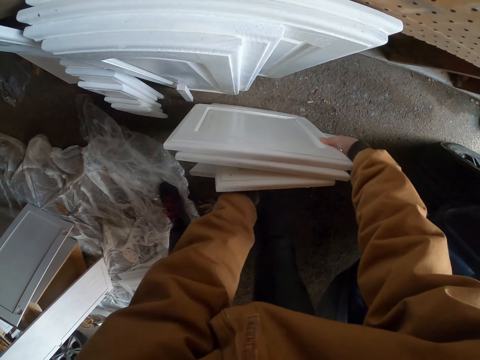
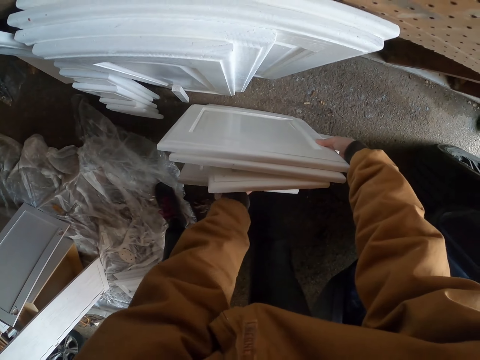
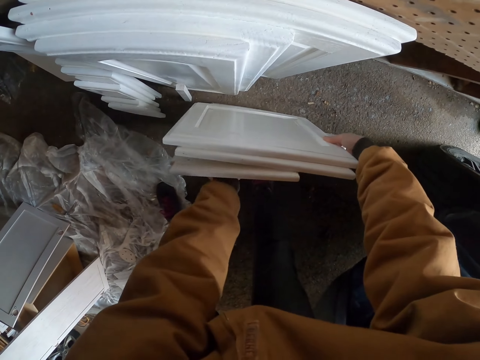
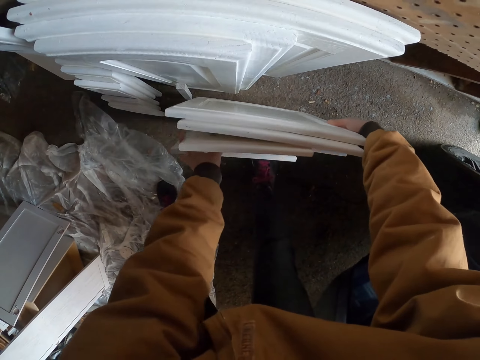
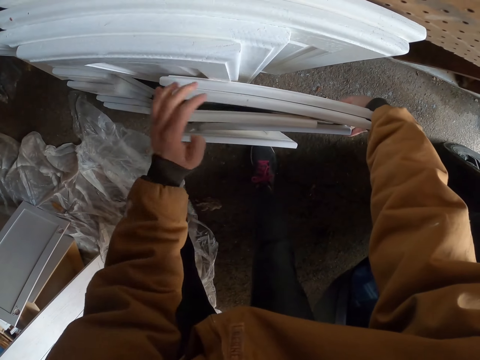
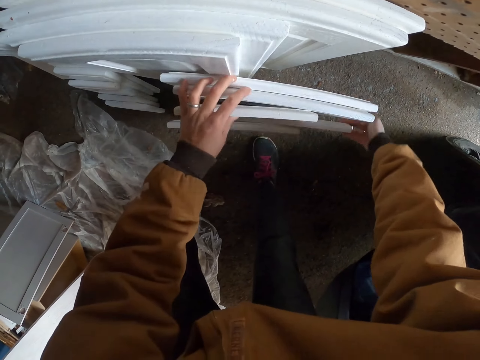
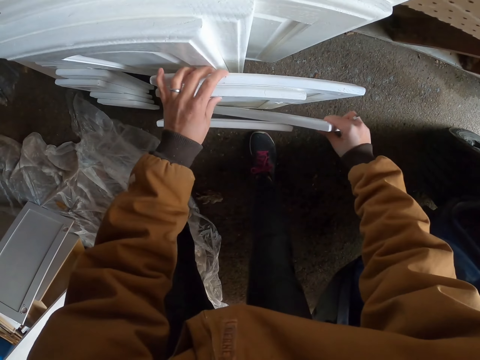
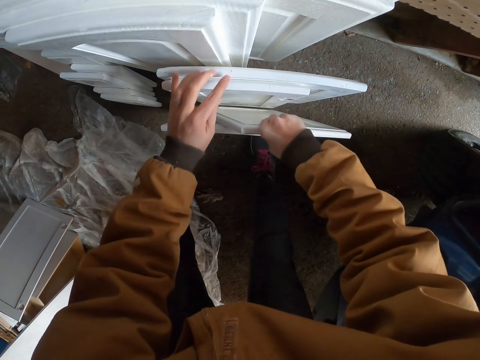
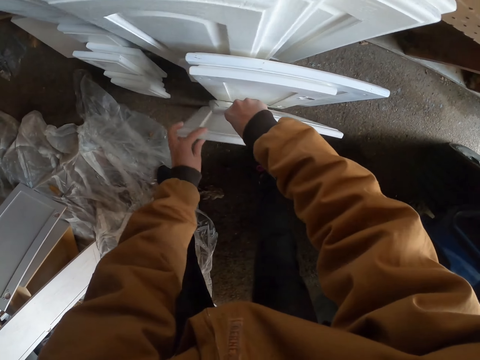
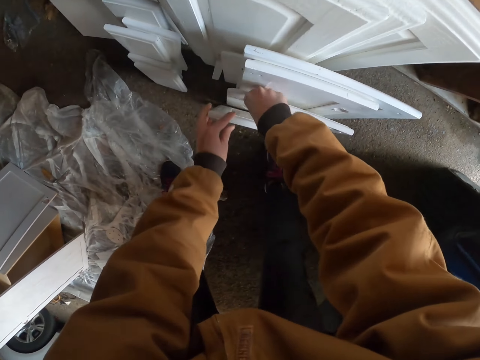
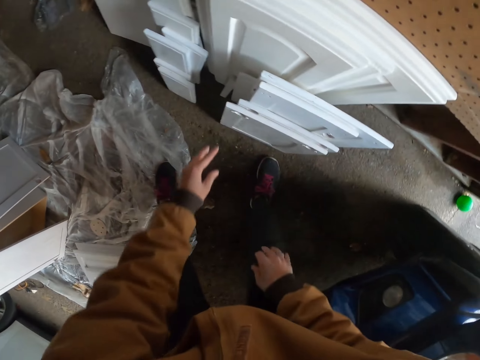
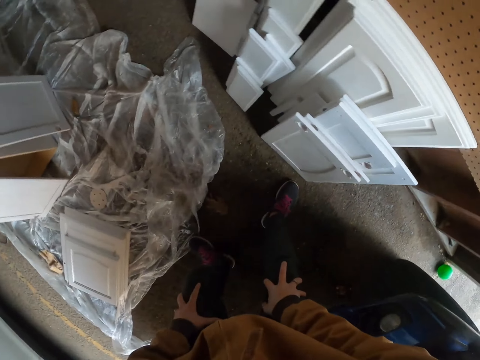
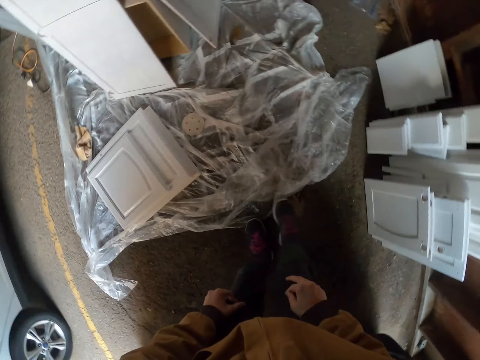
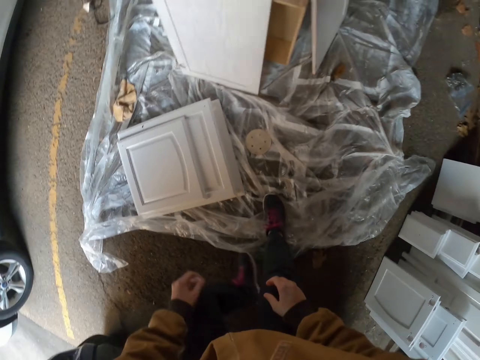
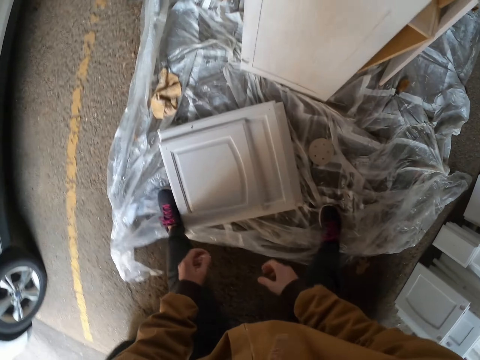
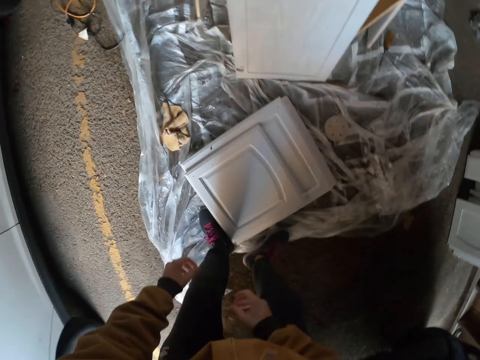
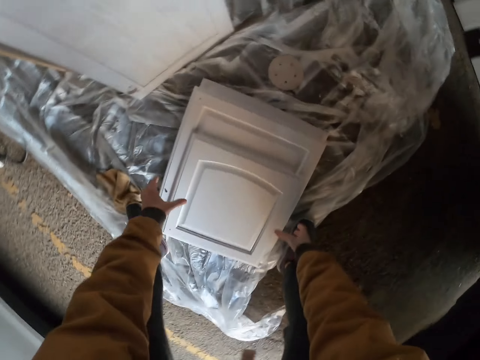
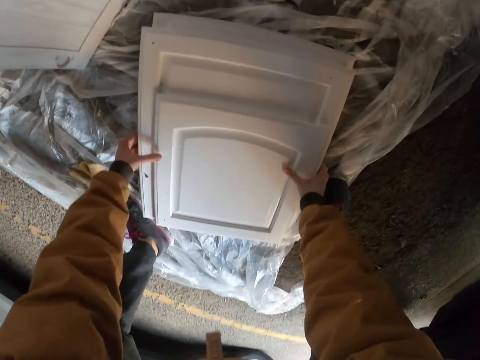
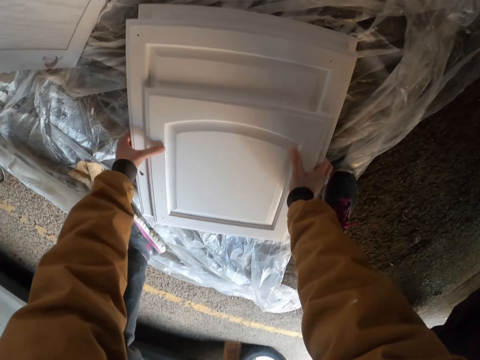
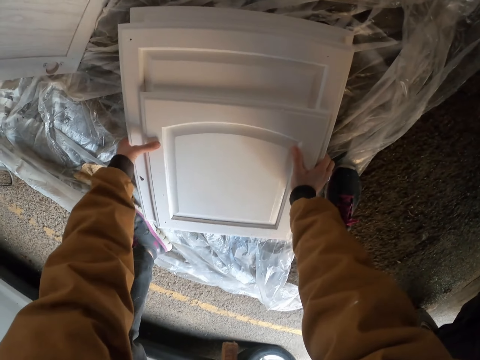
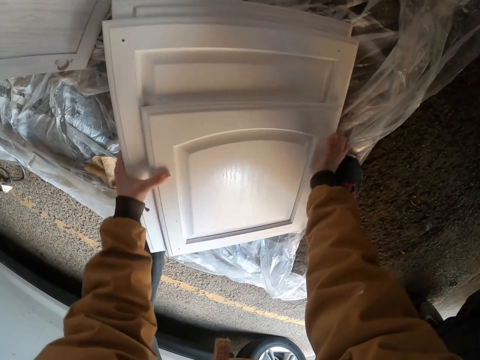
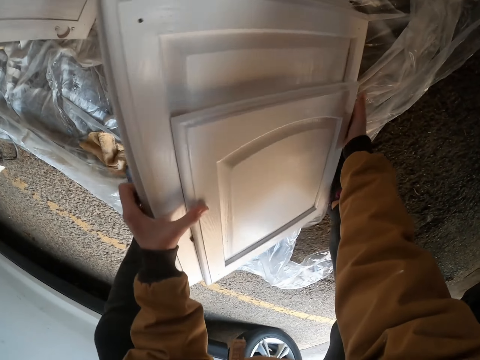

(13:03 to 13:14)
The camera wearer puts a cabinet panel down. They place doors on other doors. They align the doors. They slant the cabinet panels. They walk in the room. They turn around. They pick up the cabinet panels.

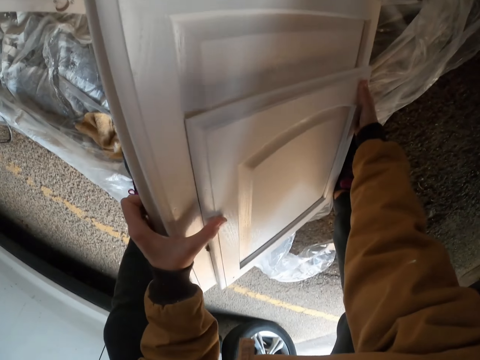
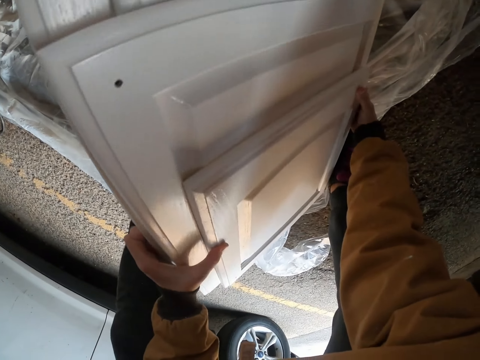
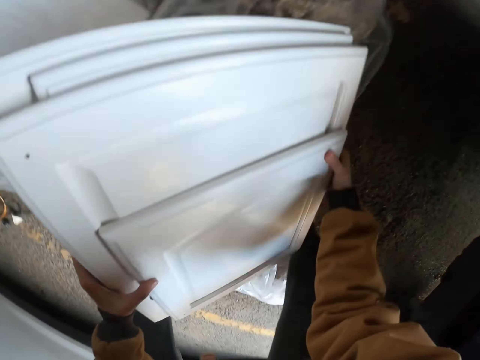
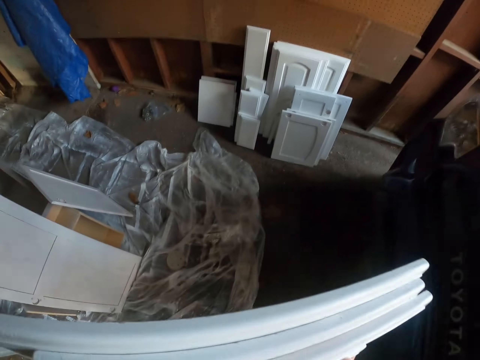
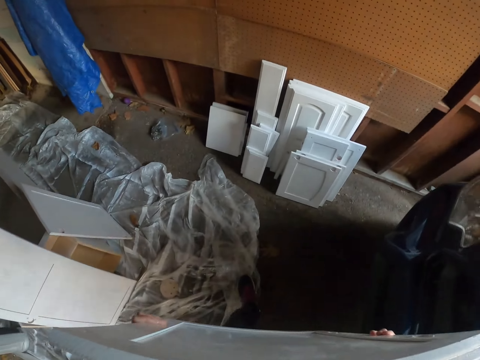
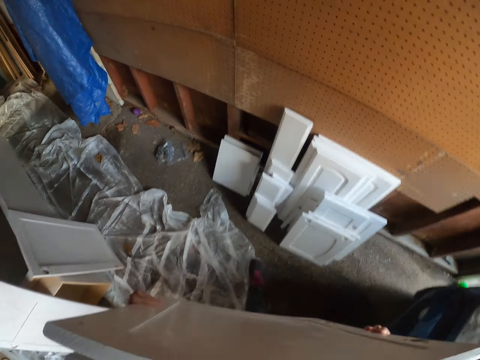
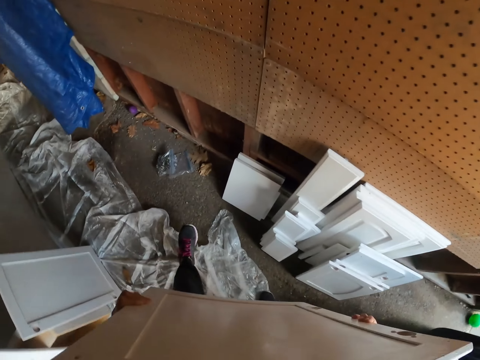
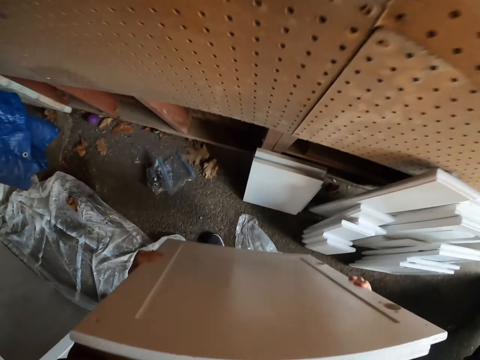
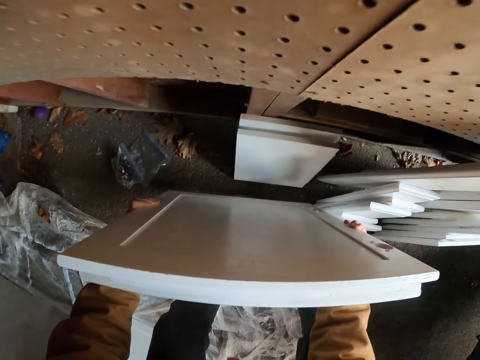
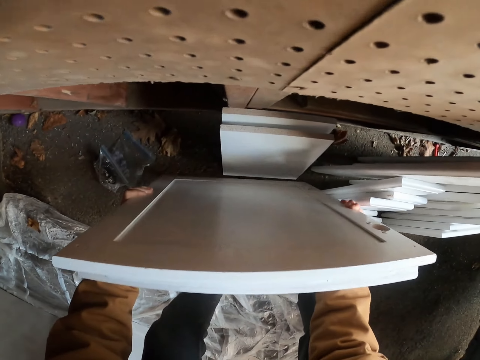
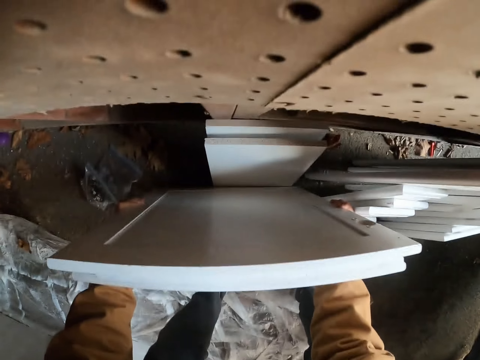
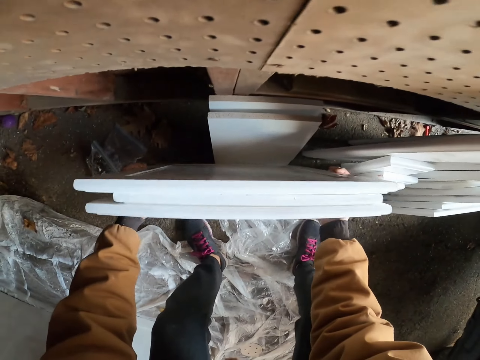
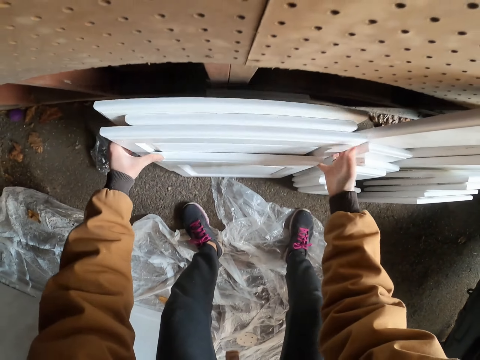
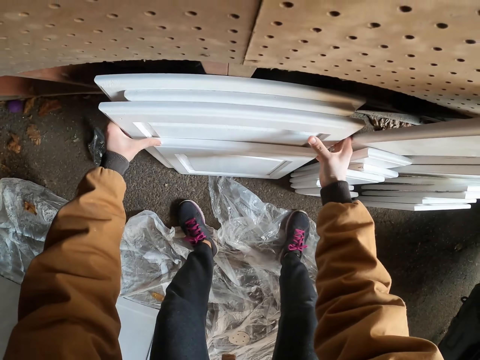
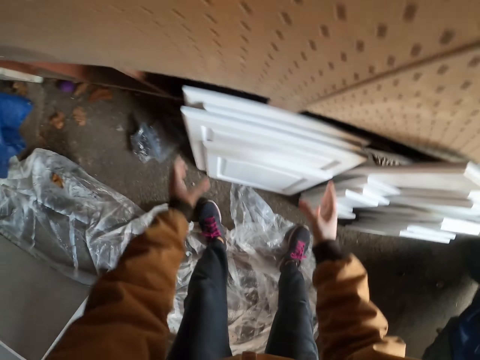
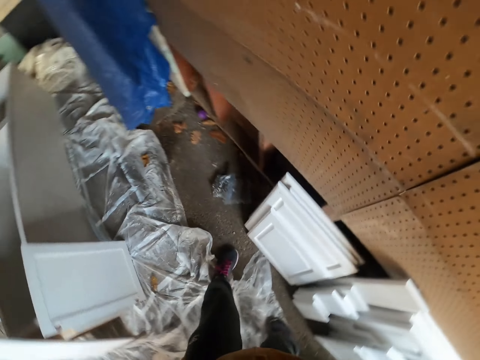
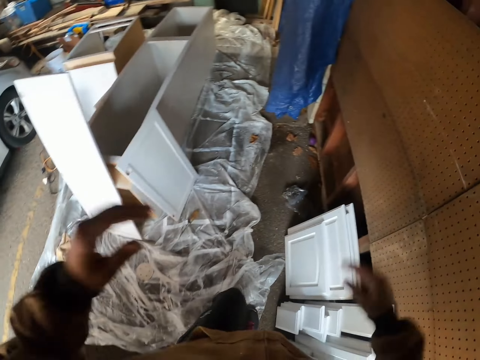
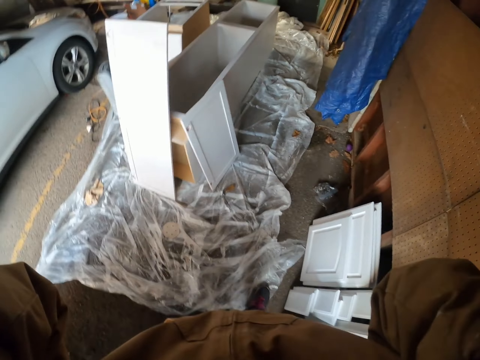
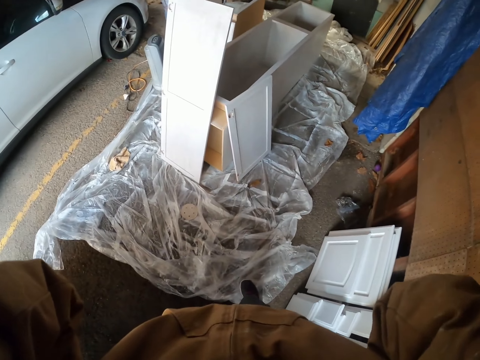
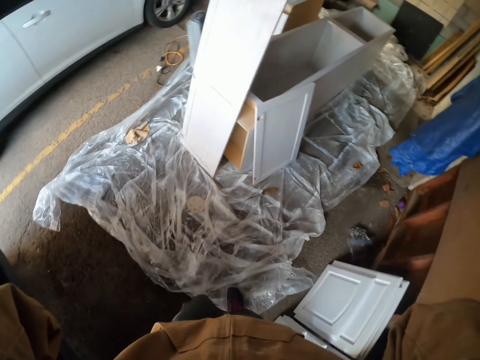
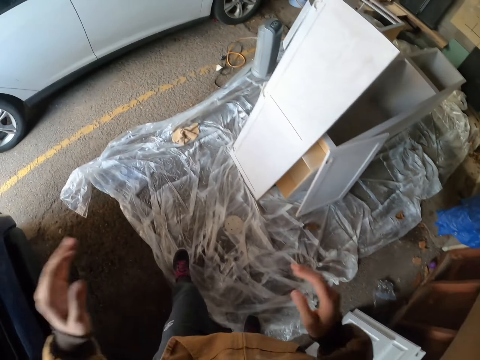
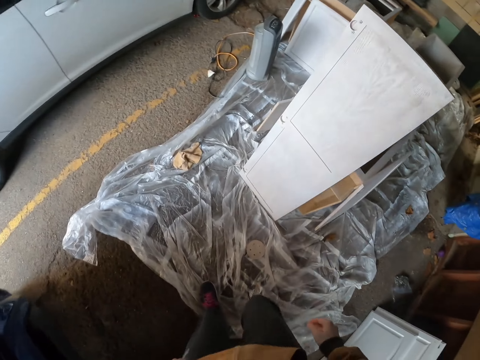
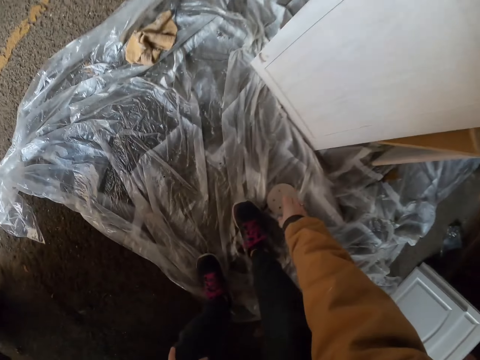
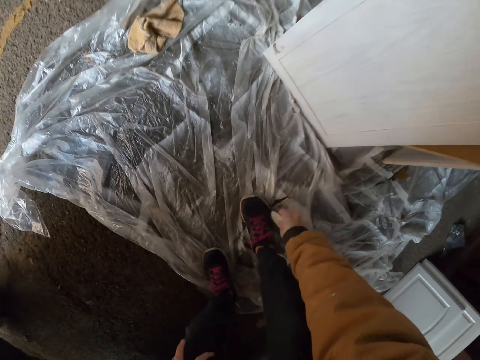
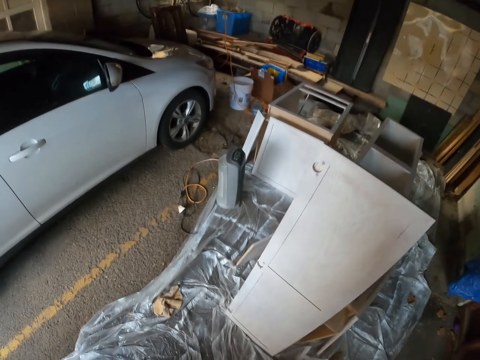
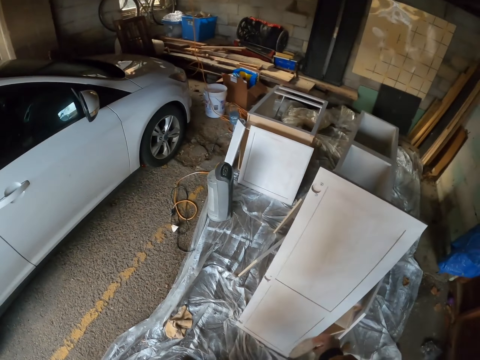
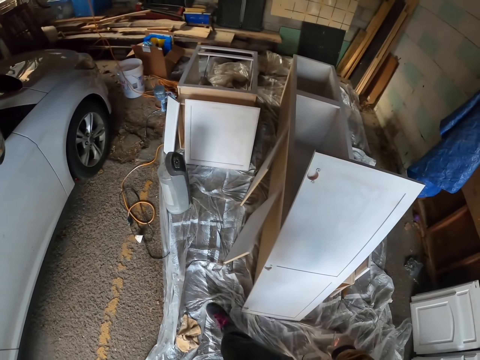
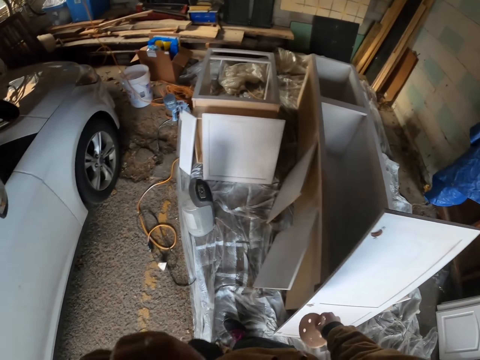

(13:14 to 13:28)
The camera wearer walks in the room. They carry cabinet panels. They place doors on other doors. They turn around. They fix a camera. They hold the camera. They pick up the camera. They pick a sanding disc. They walk in the room.

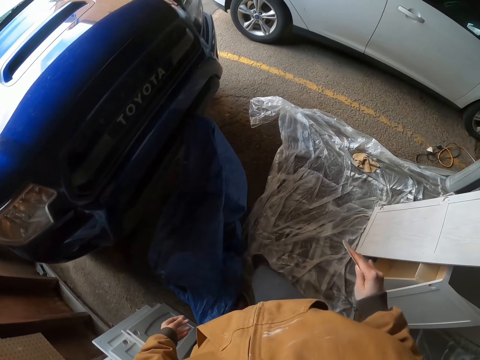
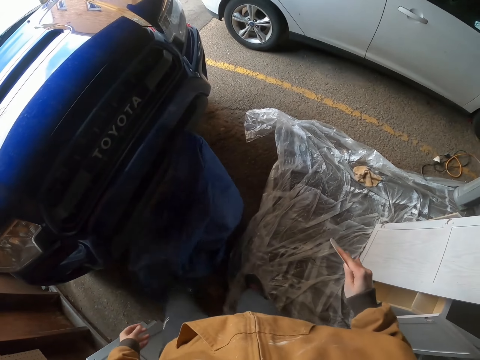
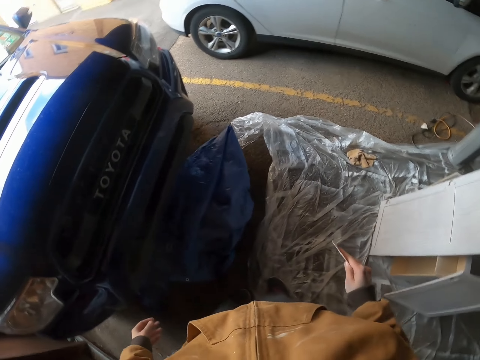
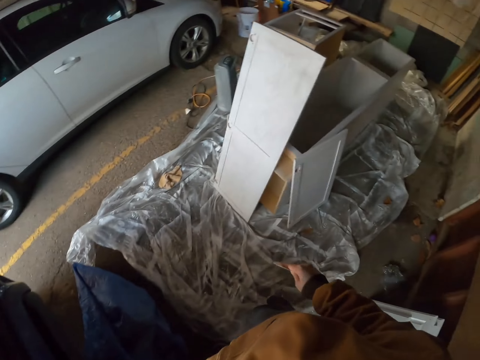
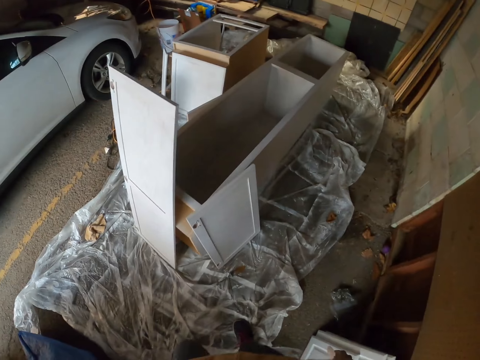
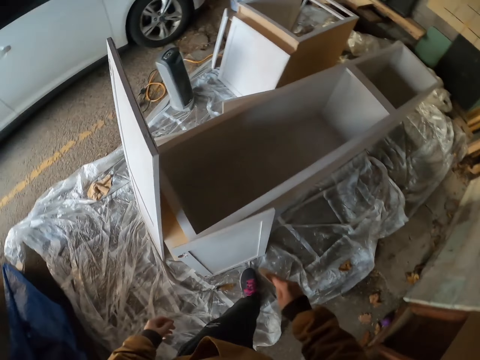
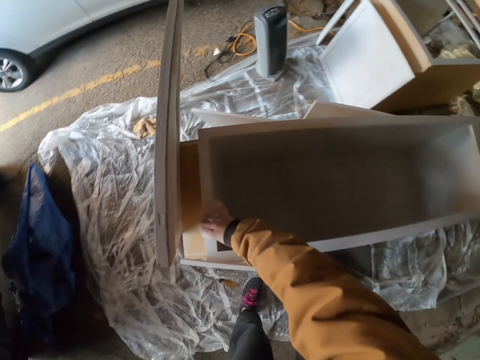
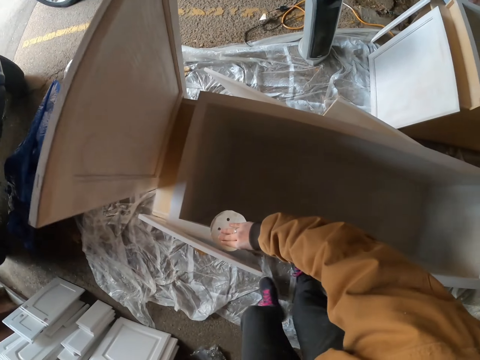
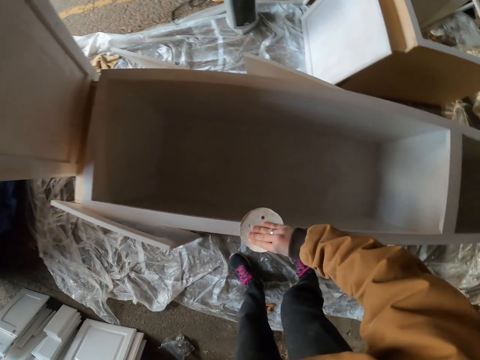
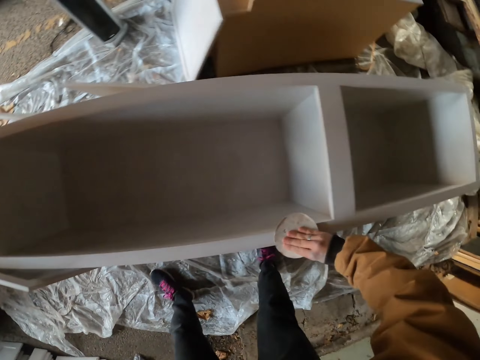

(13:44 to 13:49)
The camera wearer moves a sack with a leg. They turn. They walk back to the box. They smoothen the furniture.
